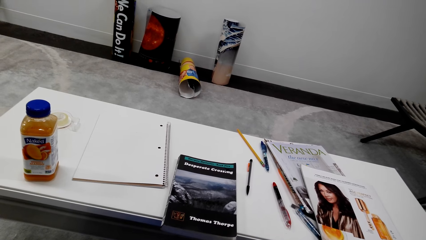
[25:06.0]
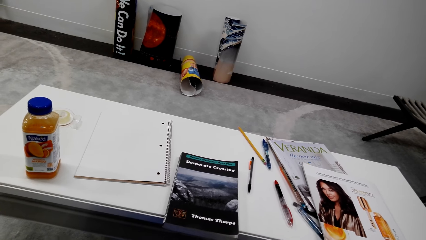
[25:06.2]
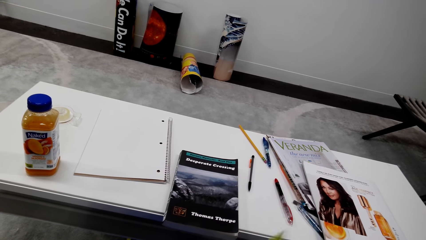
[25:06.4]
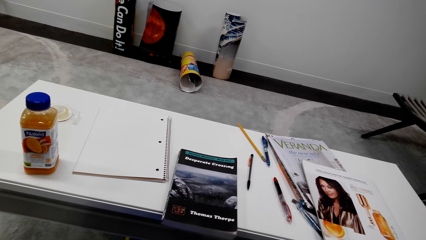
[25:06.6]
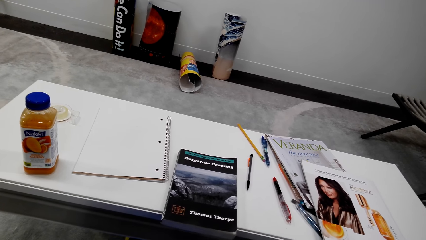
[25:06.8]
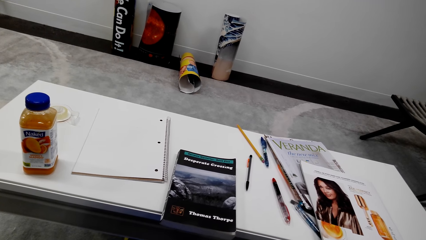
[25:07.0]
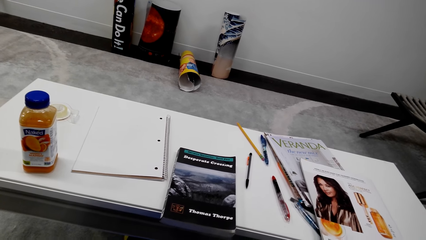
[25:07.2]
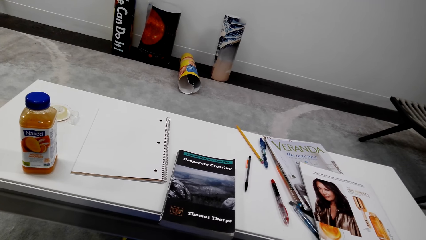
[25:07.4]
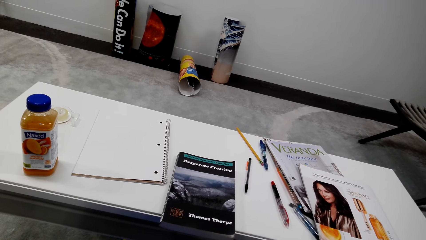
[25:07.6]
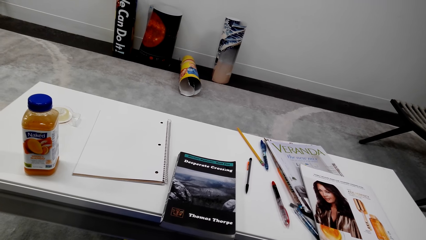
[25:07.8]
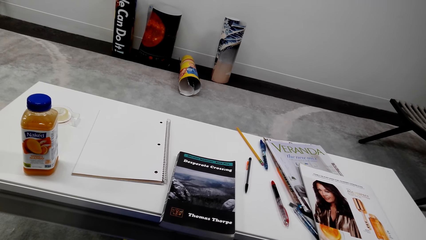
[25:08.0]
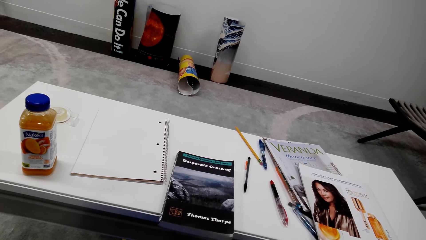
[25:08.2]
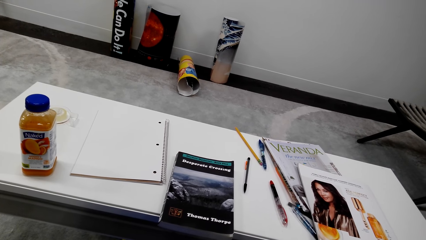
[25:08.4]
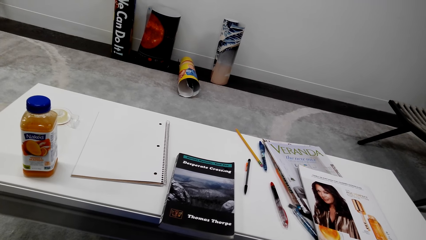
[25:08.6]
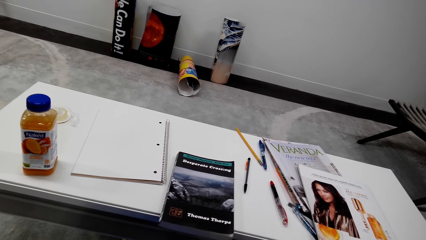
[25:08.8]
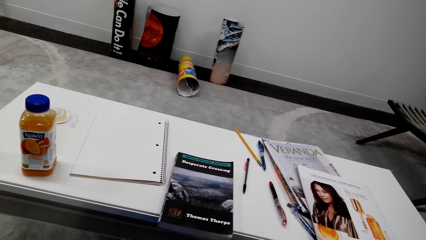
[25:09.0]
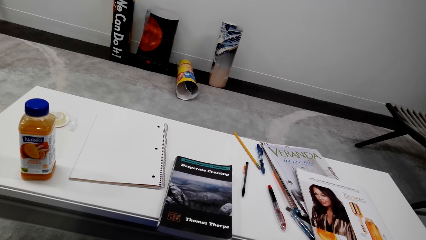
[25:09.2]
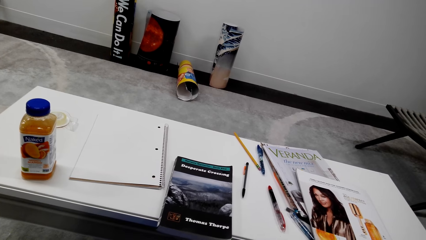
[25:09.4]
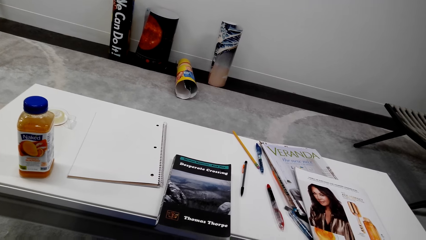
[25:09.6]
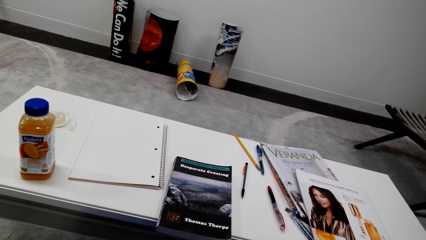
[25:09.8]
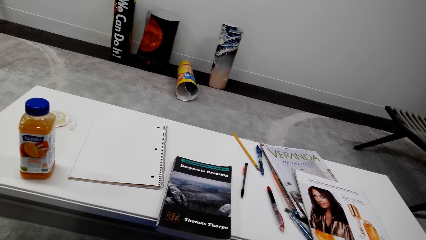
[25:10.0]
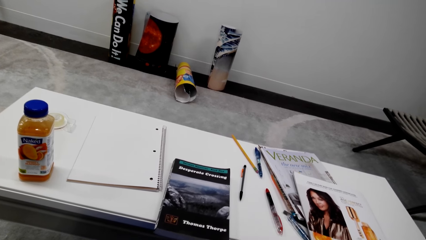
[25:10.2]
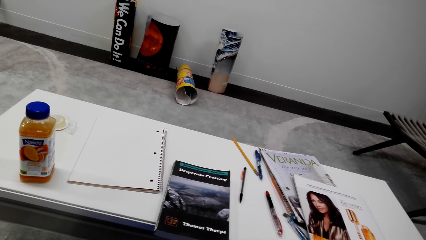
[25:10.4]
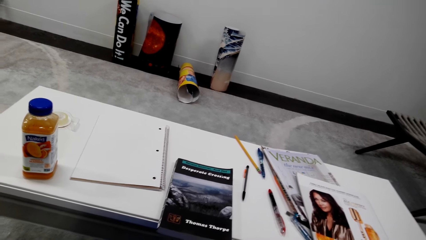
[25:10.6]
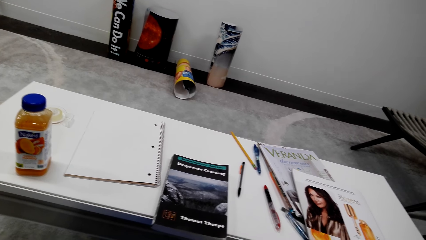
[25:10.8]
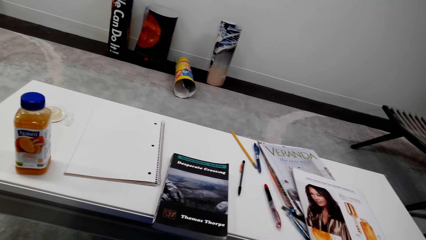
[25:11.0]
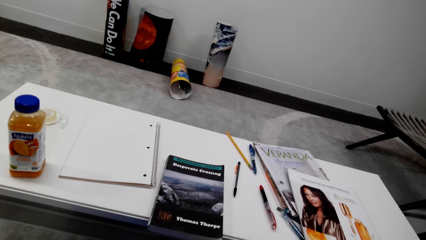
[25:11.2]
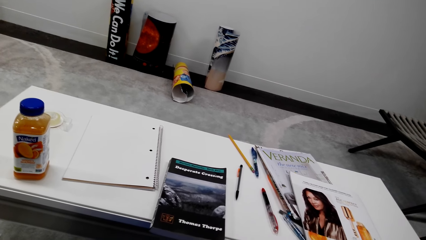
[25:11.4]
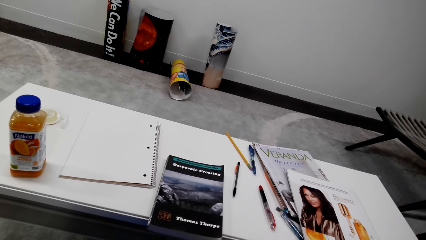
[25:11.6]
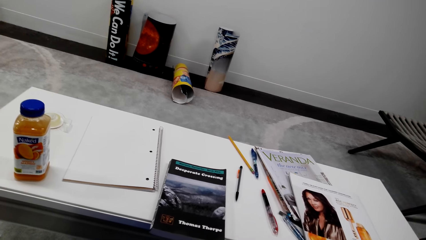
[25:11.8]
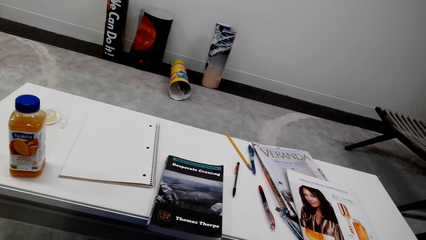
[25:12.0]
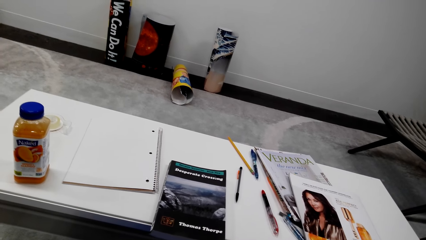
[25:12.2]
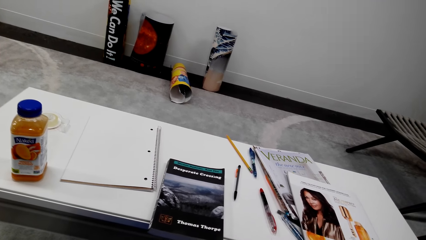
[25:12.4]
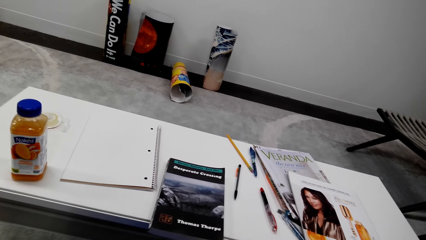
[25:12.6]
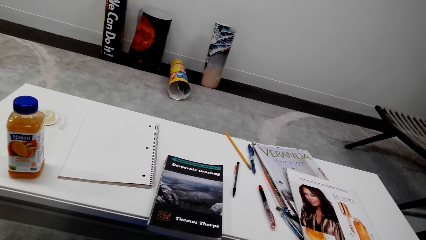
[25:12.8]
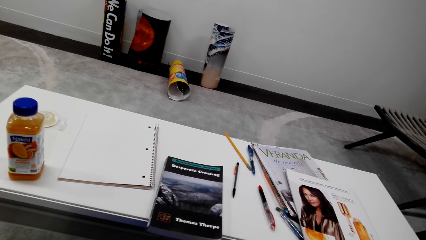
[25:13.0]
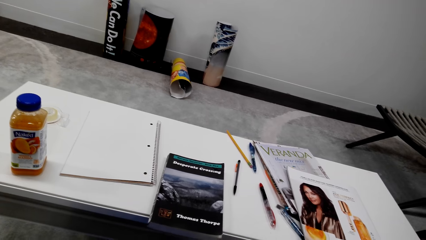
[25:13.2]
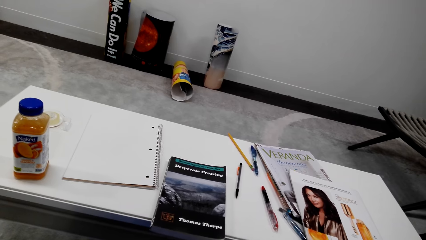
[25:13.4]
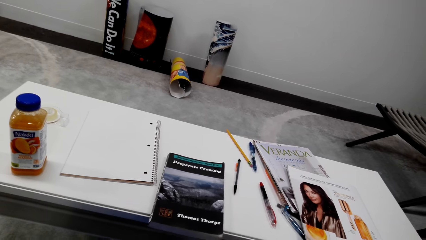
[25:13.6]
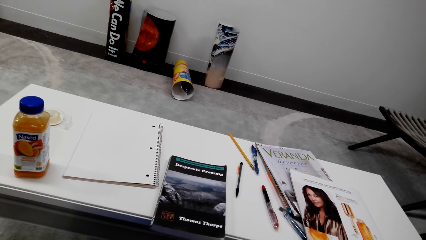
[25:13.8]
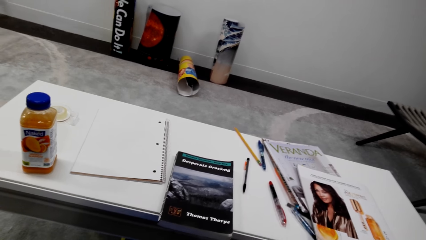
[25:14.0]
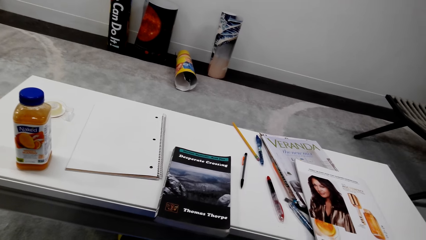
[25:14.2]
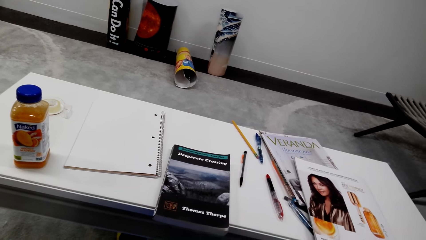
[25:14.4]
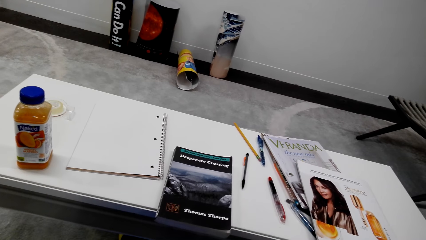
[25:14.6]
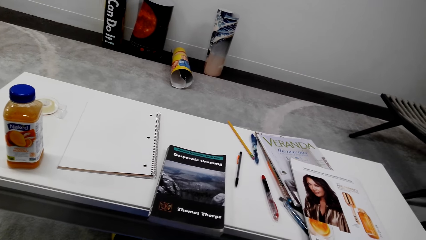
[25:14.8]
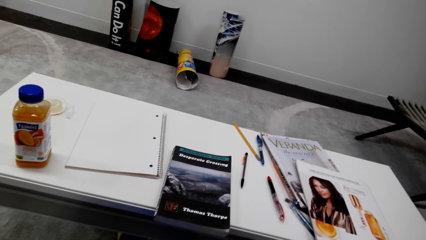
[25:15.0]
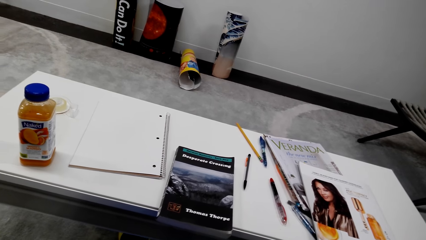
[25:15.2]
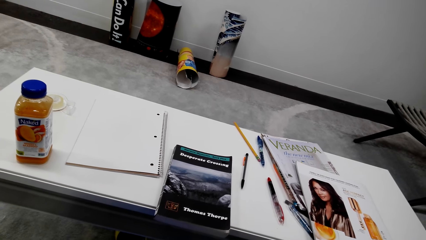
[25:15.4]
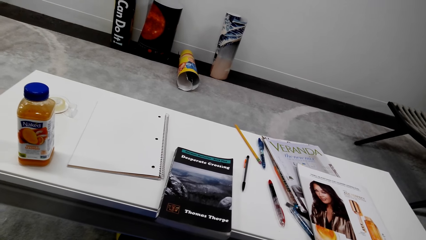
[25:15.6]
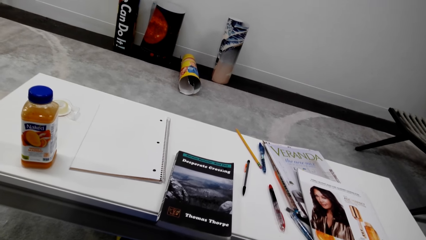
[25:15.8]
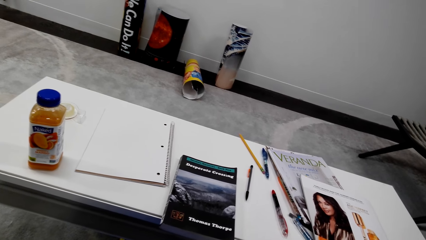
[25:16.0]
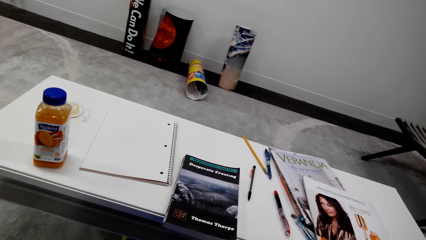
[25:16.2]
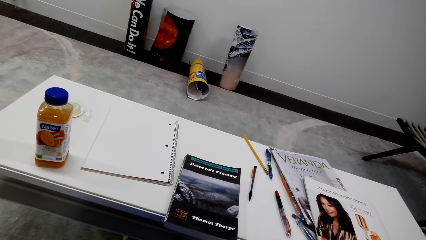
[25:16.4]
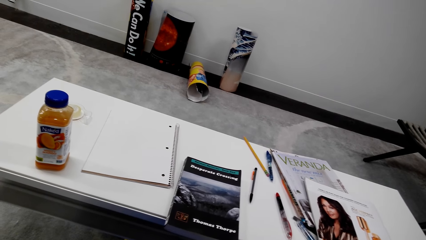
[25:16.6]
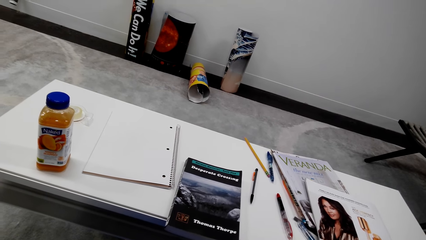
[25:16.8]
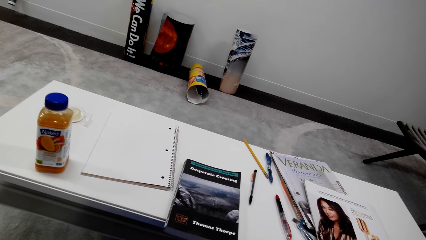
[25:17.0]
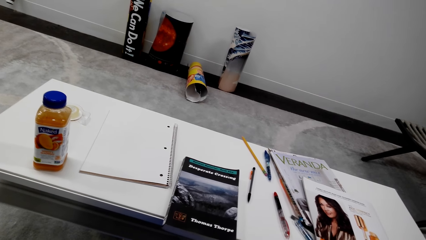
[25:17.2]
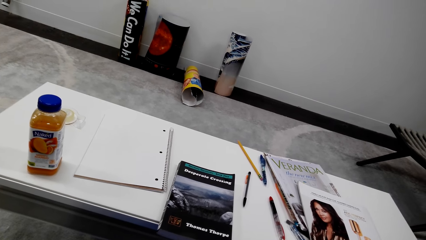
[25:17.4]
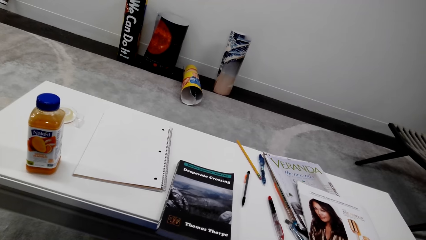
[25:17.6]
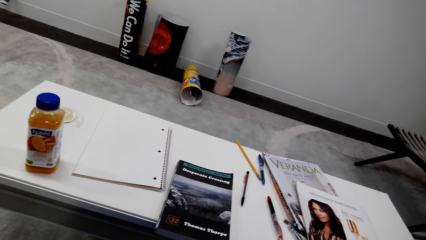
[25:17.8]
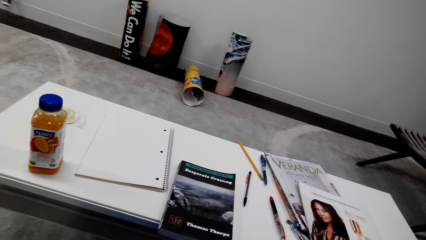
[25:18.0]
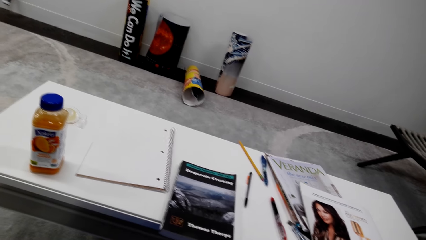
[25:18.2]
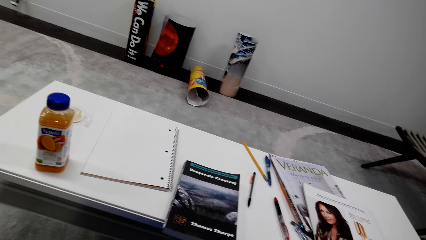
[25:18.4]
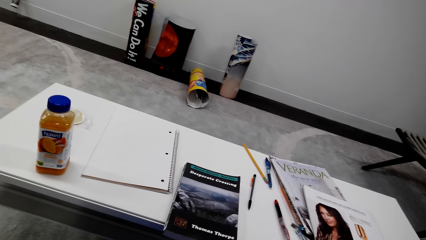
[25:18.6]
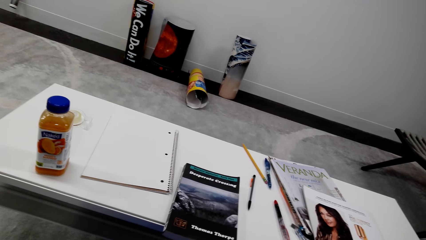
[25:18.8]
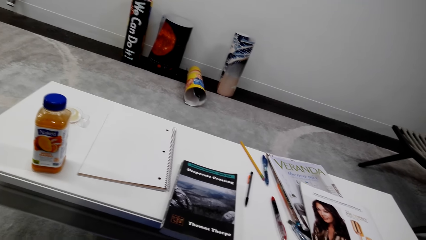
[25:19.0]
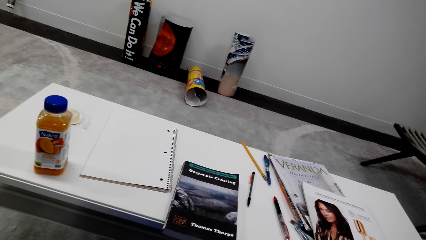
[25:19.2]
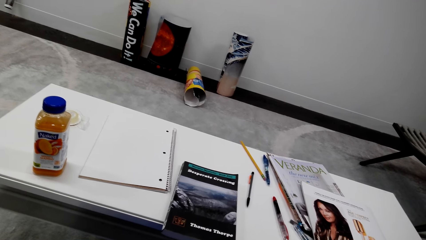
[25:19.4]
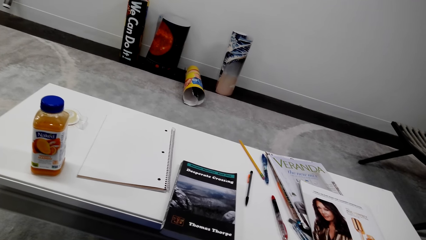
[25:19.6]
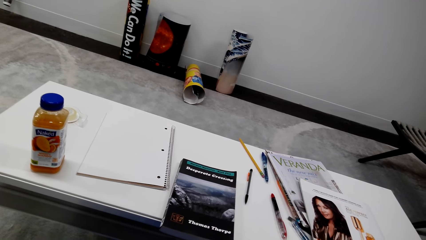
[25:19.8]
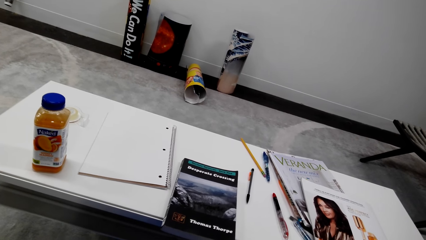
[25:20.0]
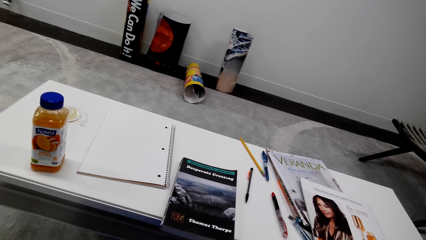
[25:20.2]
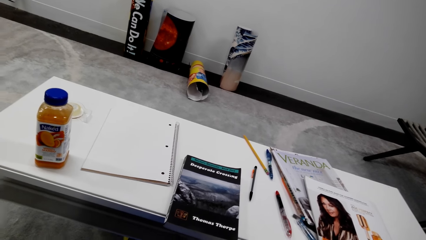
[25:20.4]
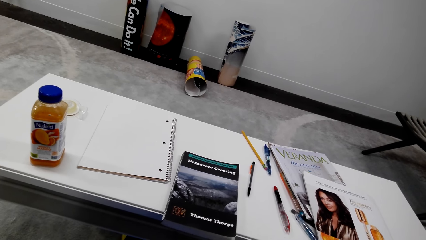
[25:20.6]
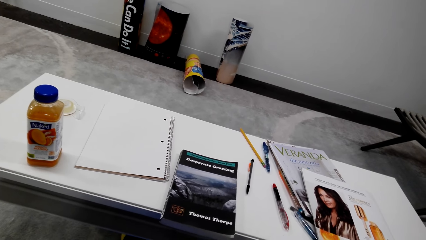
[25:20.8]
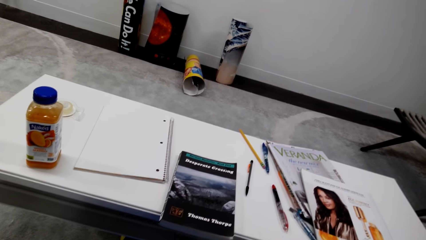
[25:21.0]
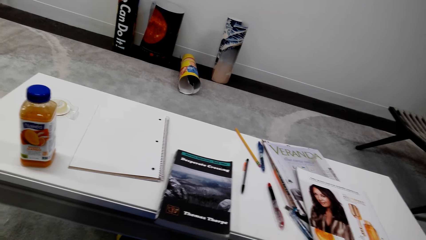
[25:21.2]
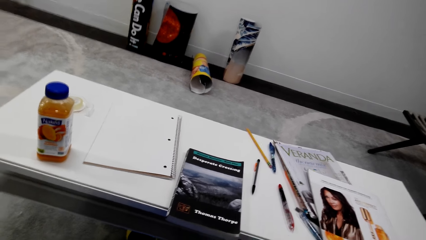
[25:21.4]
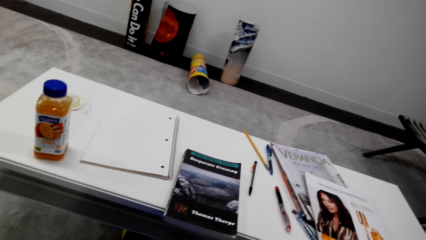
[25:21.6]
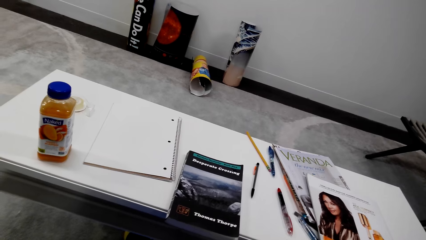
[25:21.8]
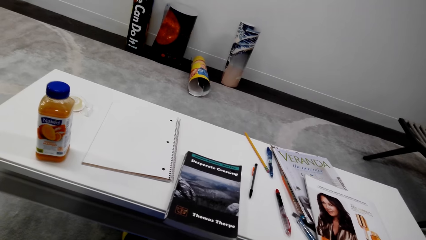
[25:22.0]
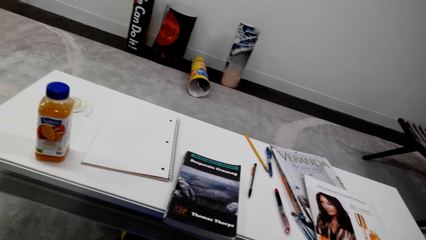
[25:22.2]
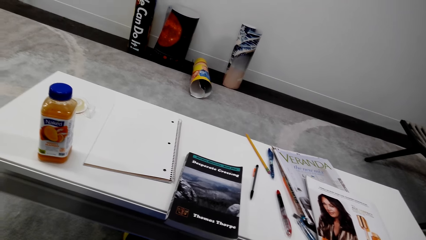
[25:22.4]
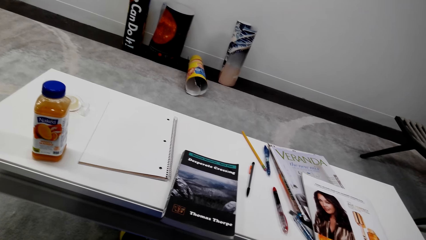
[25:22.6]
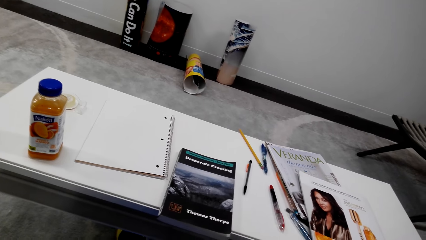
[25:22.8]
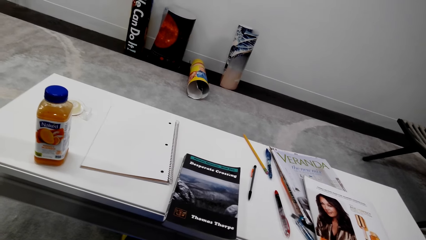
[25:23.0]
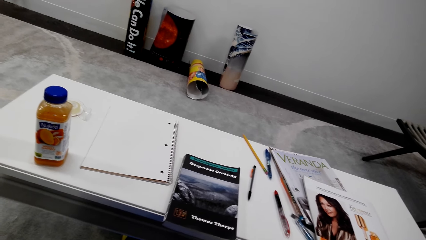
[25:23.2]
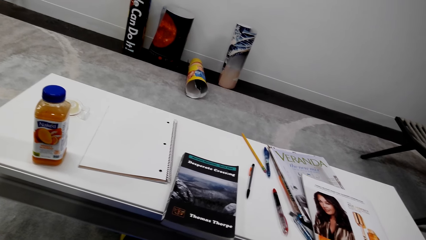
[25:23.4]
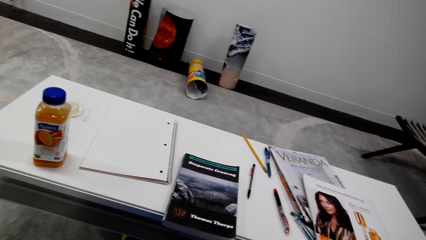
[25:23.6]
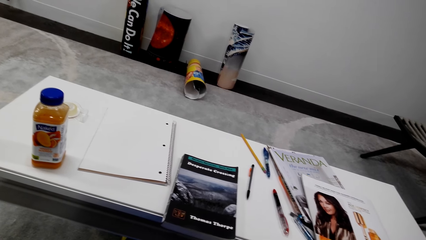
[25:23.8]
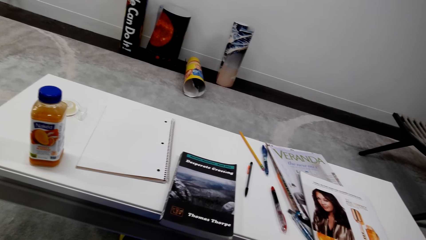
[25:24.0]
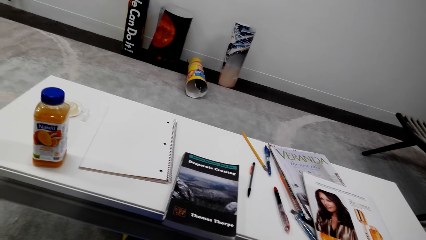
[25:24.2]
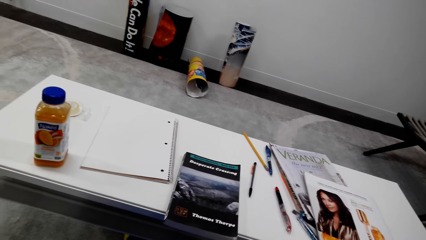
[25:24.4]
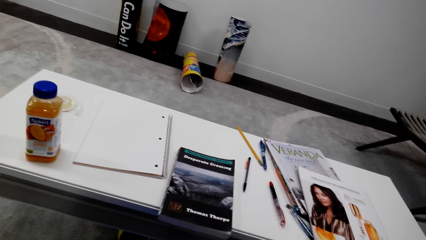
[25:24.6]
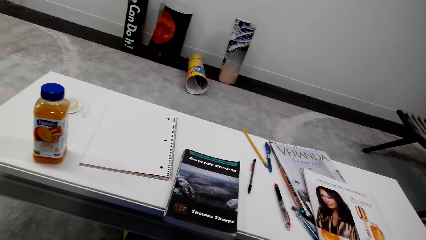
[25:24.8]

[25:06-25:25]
The camera wearer converses. They converse again.
